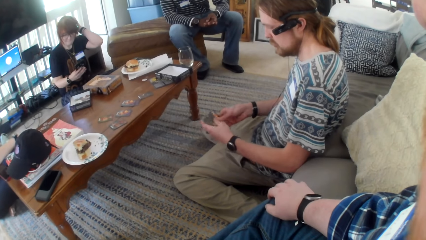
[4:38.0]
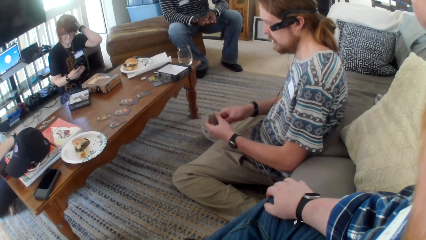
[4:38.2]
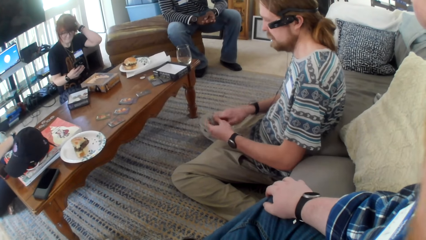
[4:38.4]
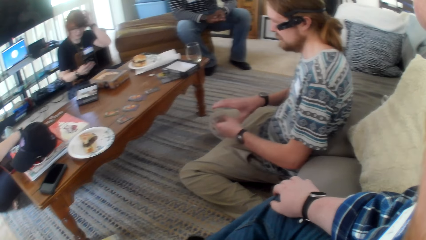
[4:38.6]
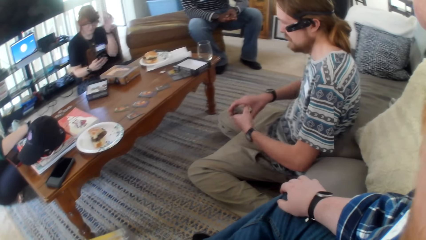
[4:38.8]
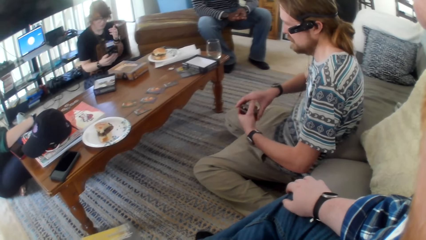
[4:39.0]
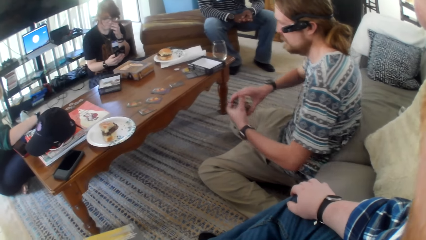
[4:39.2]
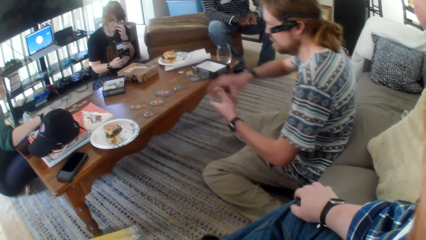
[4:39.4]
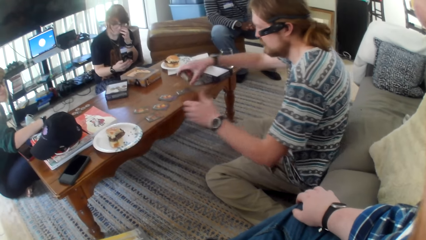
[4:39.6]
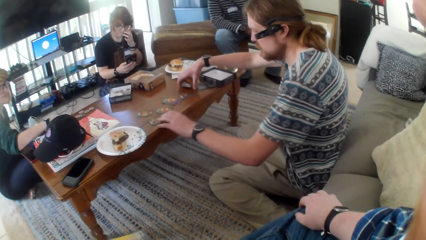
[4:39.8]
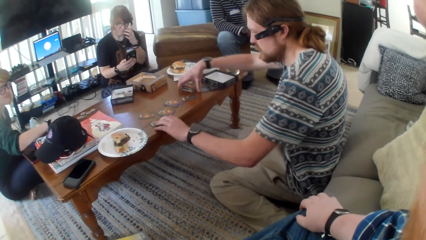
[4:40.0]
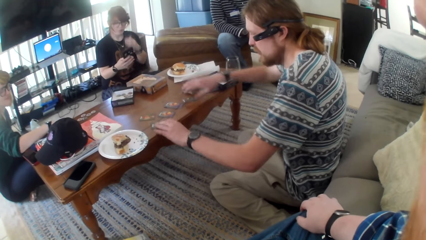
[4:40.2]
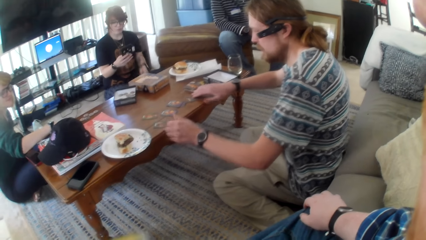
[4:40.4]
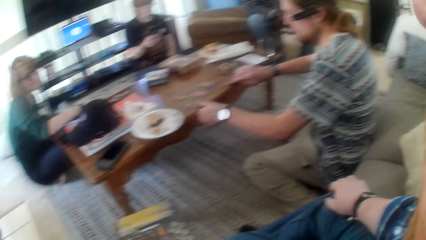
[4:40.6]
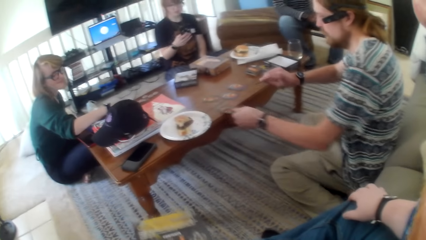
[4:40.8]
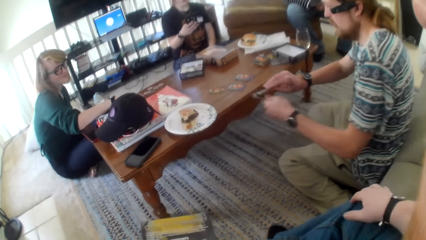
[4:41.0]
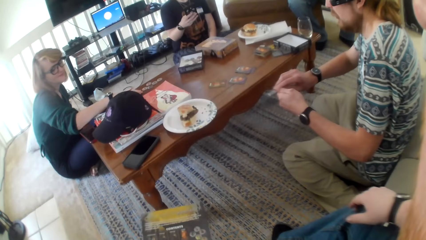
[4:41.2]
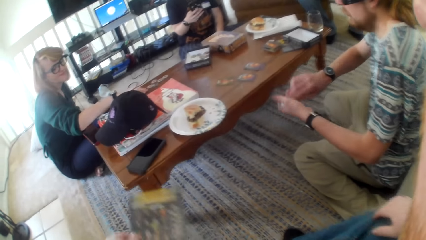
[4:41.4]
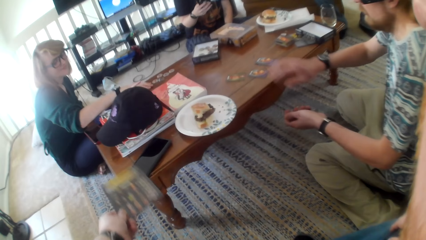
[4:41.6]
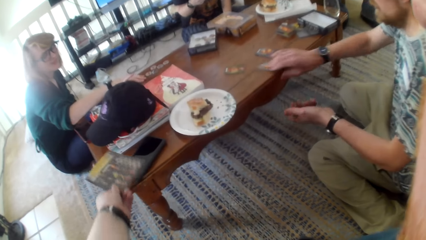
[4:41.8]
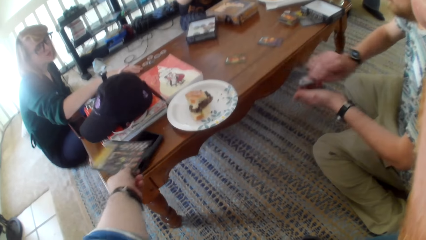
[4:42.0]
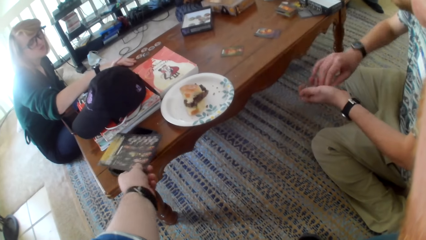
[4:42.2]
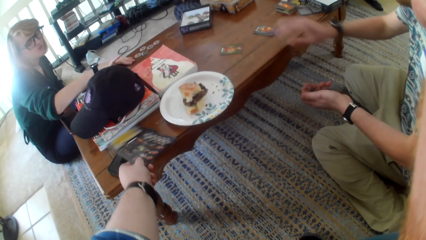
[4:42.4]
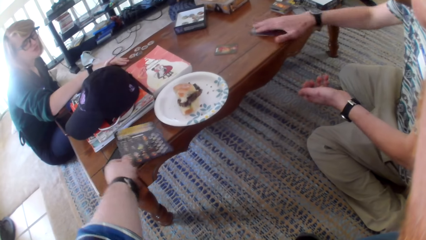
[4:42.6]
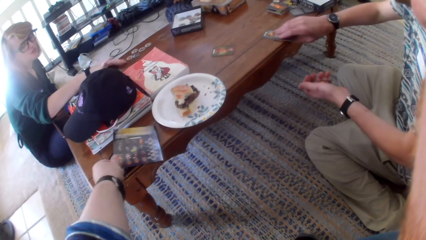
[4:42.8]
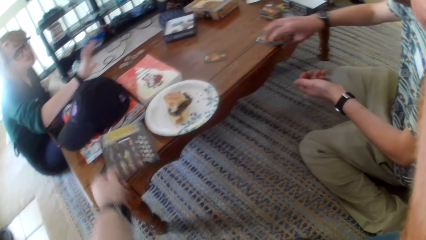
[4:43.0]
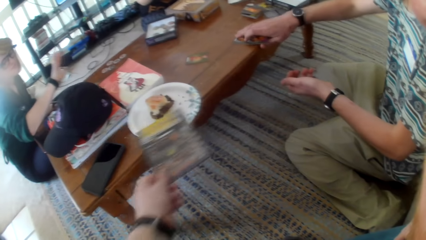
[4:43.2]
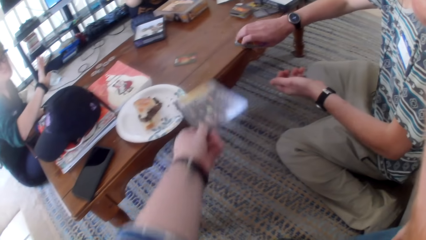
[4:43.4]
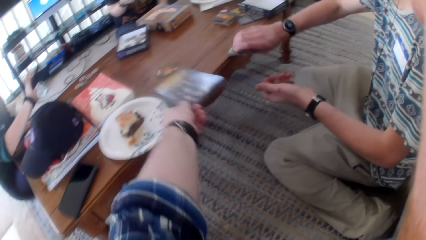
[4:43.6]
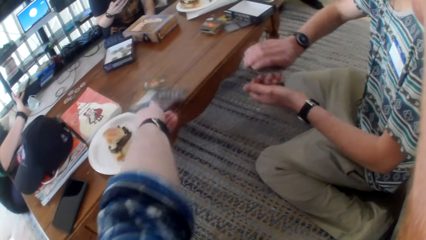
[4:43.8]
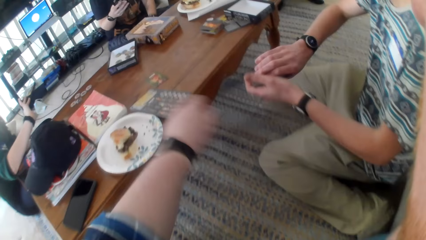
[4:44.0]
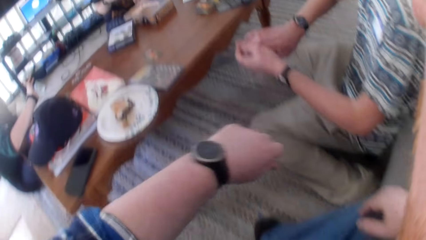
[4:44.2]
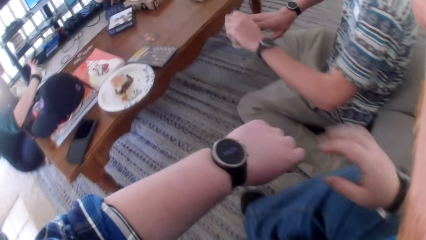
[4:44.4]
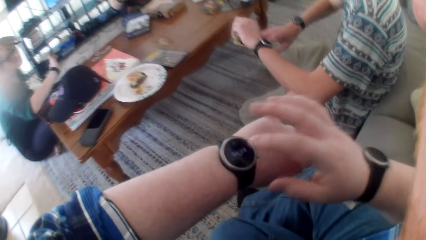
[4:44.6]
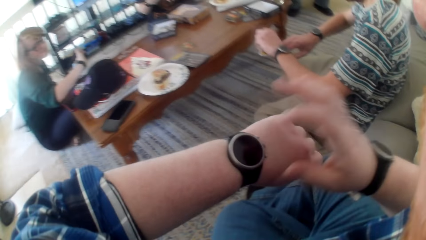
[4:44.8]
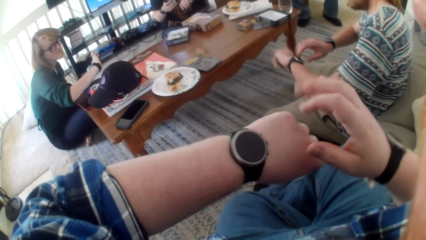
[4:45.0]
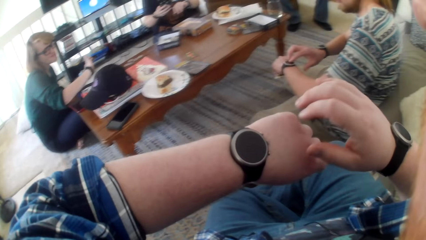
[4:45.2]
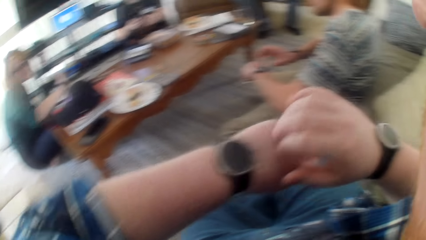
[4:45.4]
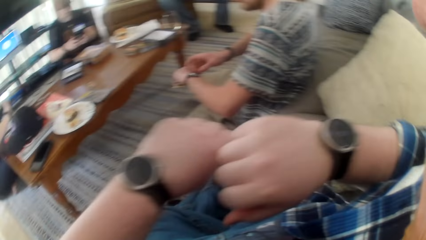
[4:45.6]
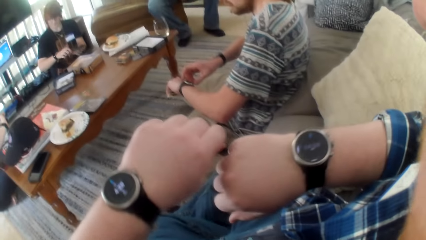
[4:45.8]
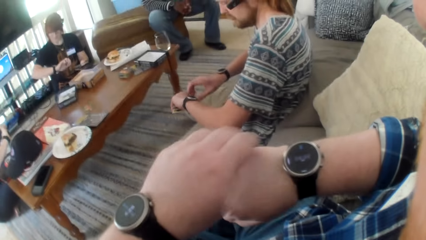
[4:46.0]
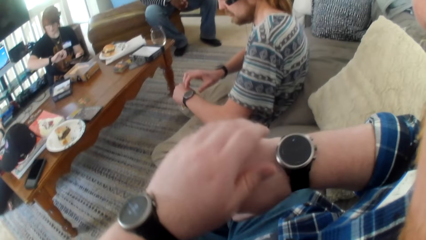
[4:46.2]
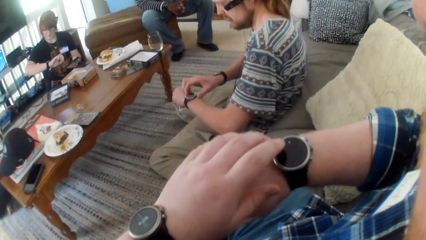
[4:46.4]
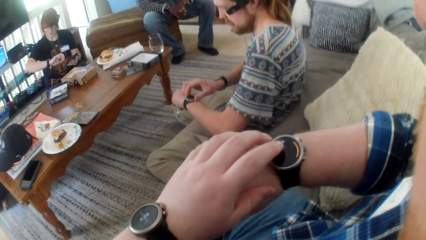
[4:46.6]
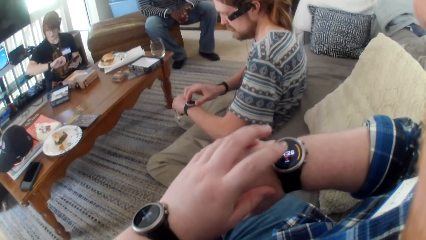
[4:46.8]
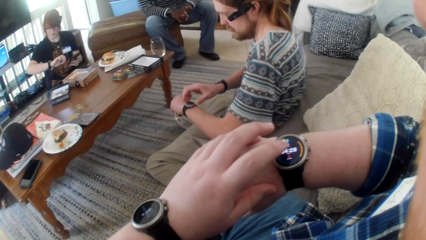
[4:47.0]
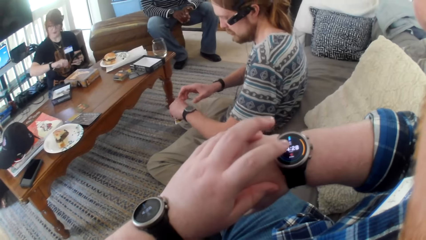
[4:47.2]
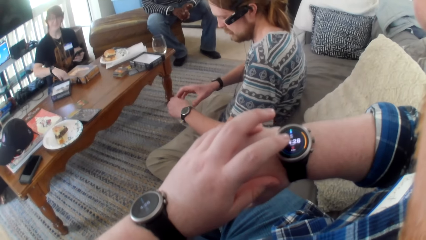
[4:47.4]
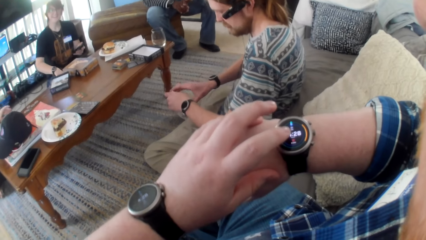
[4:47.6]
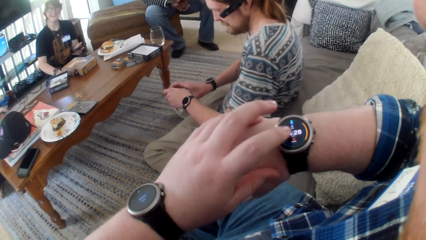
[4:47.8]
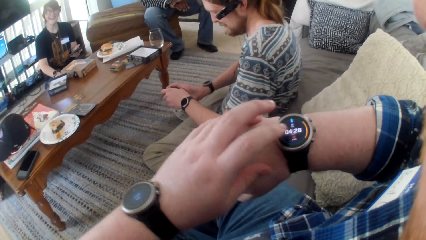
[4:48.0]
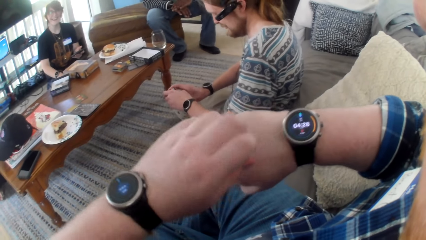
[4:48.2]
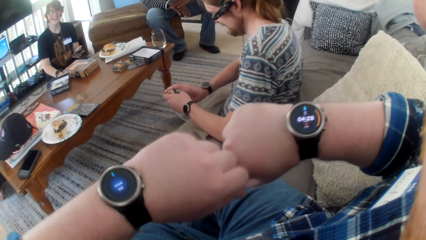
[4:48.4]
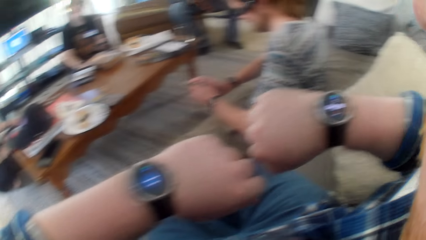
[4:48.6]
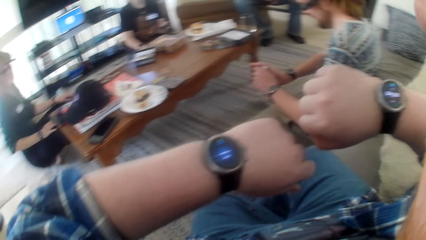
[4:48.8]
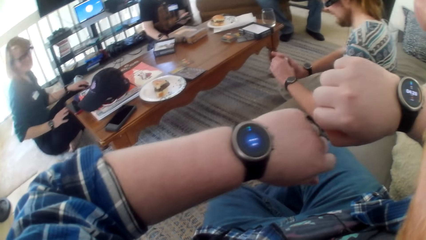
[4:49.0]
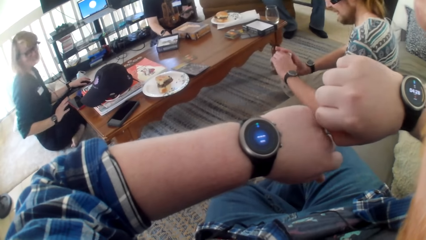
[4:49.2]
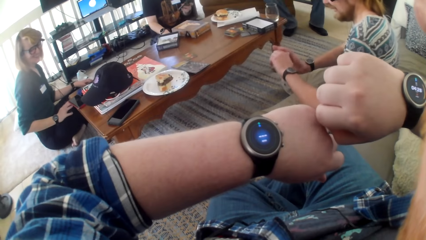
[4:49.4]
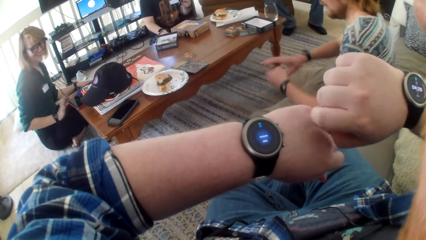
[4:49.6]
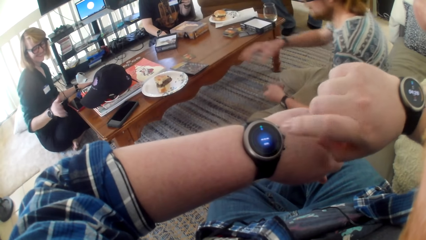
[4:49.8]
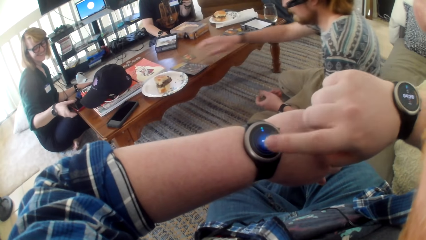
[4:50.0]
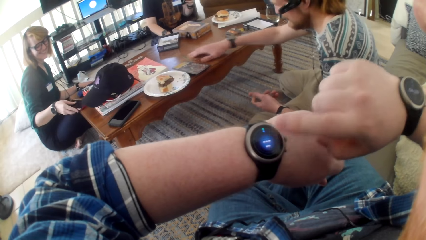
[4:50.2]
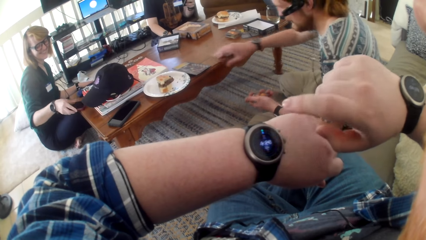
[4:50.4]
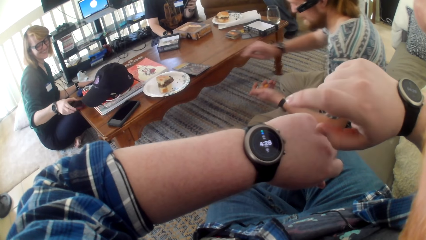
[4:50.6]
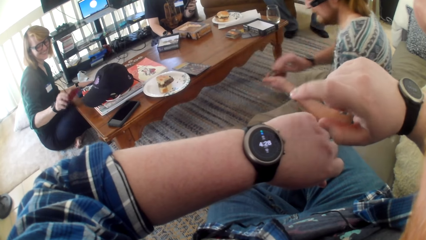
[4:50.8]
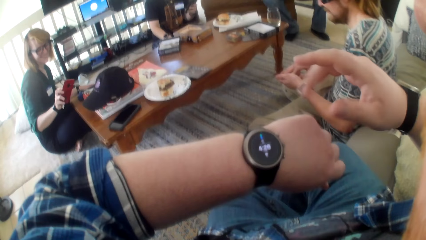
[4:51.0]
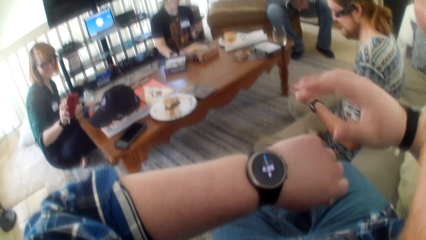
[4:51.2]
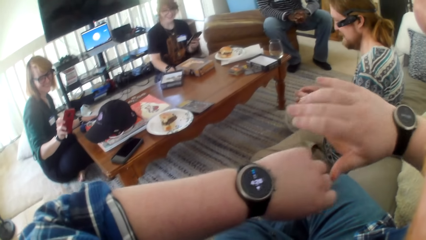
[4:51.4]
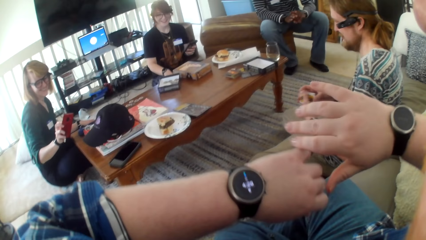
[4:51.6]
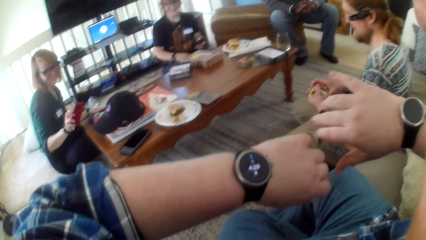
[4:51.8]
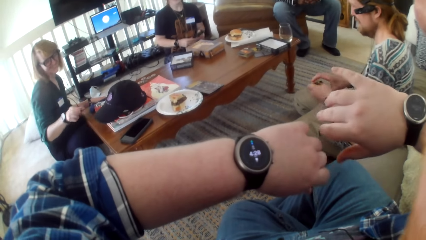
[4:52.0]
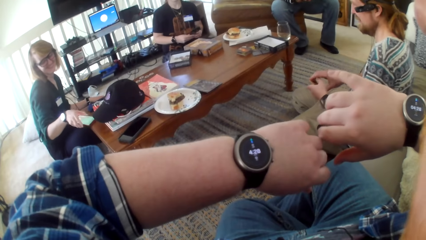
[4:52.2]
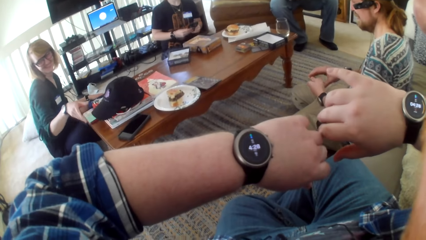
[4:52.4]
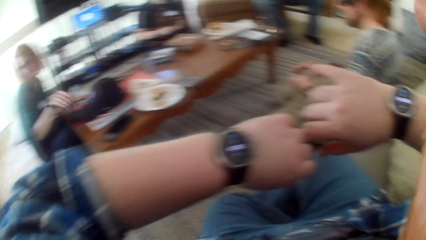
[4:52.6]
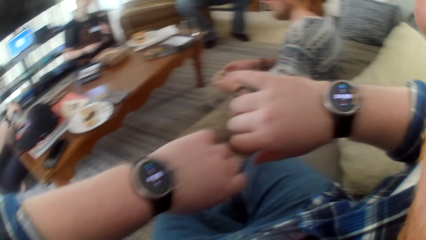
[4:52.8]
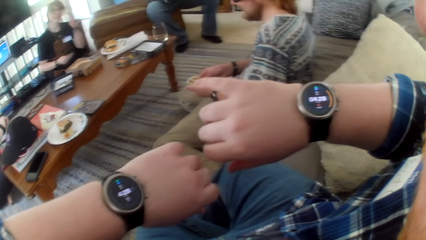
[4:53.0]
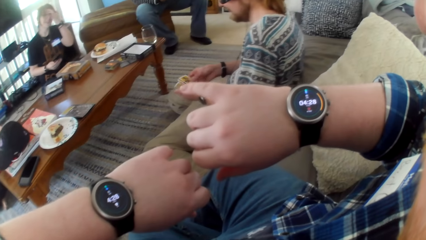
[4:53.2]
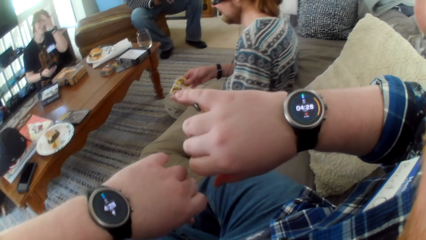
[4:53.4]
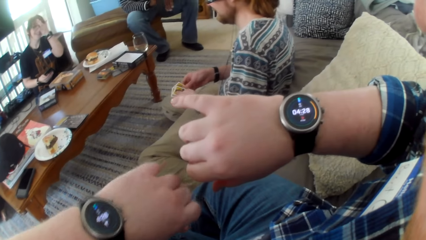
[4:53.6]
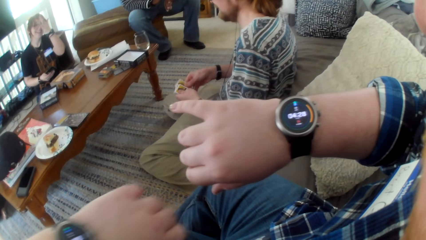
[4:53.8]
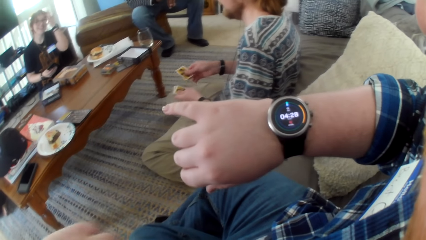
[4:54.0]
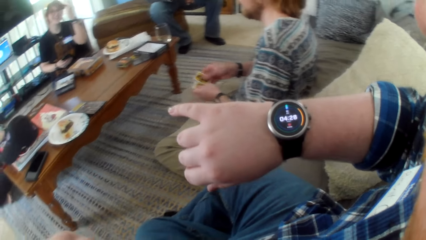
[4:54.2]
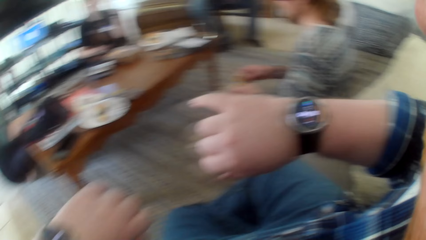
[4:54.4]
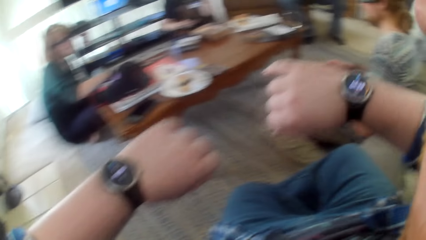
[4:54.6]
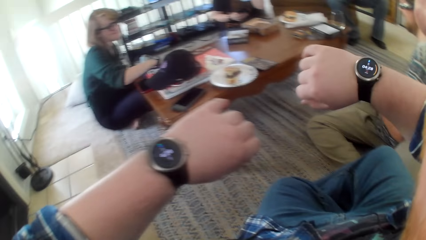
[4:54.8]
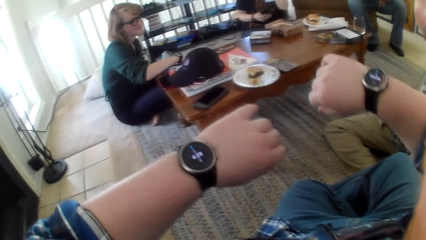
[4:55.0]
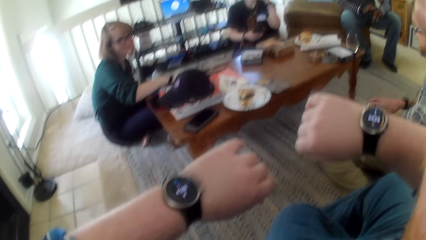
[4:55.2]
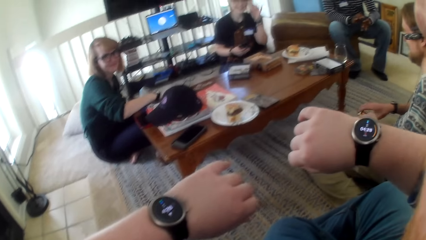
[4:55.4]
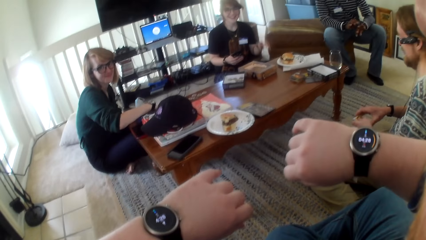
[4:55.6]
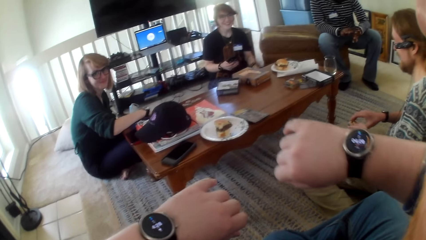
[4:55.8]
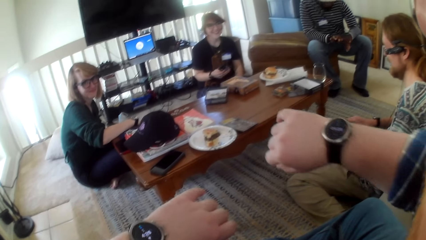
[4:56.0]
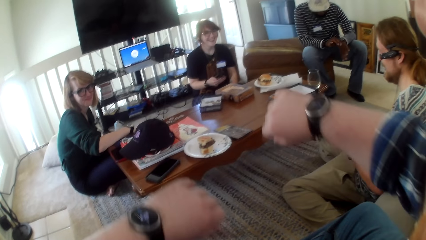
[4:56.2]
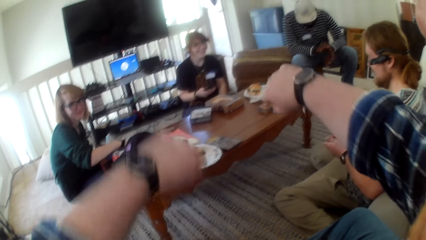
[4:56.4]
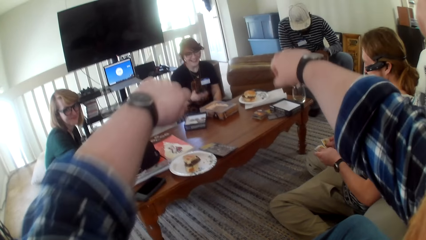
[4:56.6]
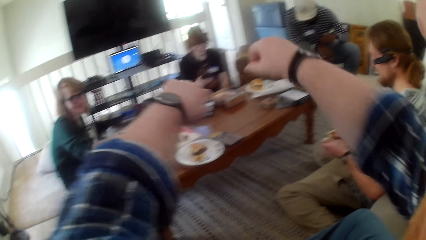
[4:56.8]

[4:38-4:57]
A man shuffles the cards. The man talks to the camera wearer. A person operates on her smartphone. The man puts the game cards on the table, and picks up the game cards on the table. The camera wearer puts the game card paper on the table. He moves the paper on the table. He taps at his watch. He operates on the hand watch. He talks. He taps on the watch. He looks at the watches. The man picks up the cards from the table. A woman picks up the phone from the table. The camera wearer talks. The man shuffles the cards. The camera wearer talks.
